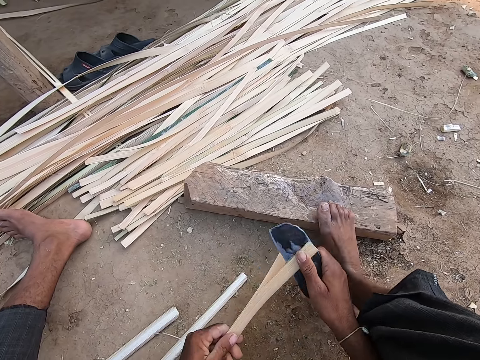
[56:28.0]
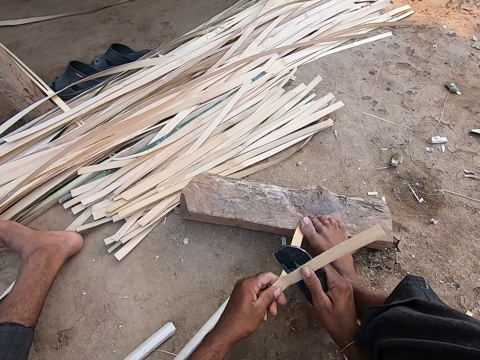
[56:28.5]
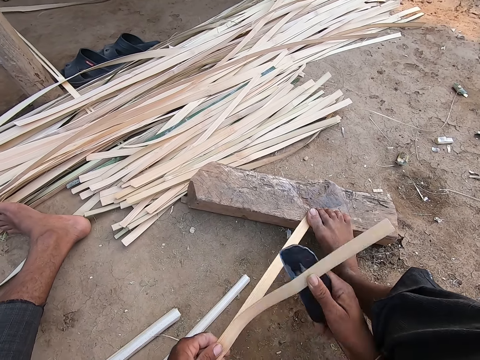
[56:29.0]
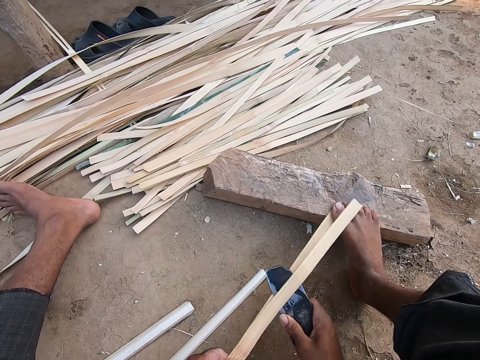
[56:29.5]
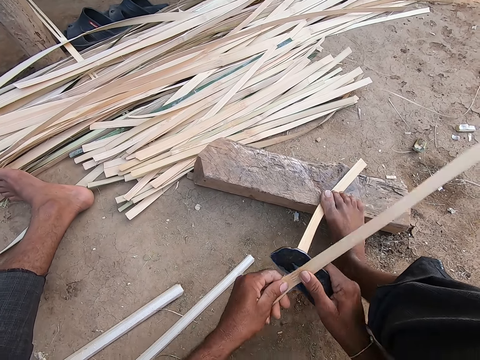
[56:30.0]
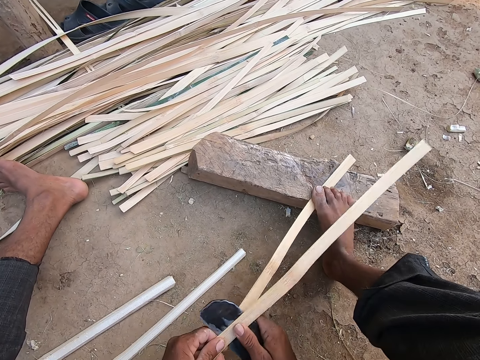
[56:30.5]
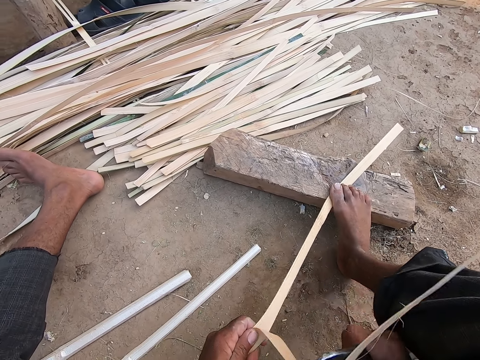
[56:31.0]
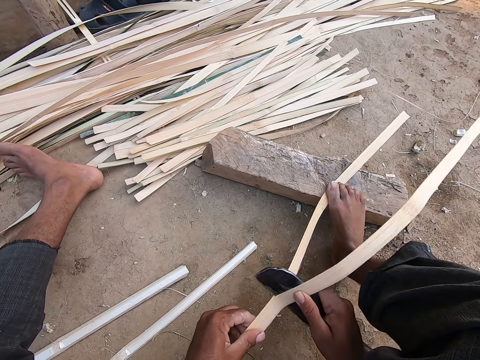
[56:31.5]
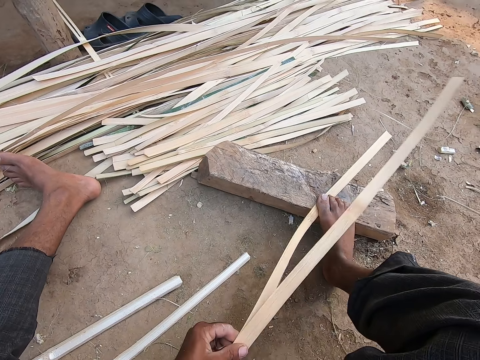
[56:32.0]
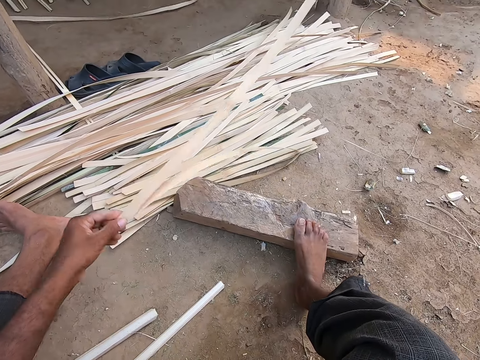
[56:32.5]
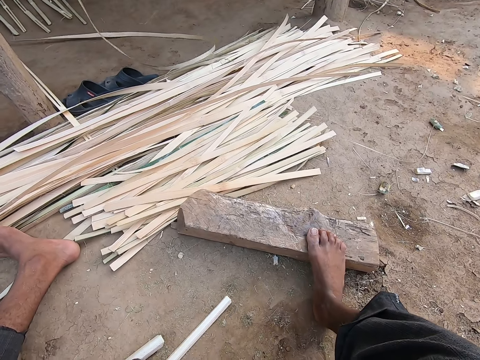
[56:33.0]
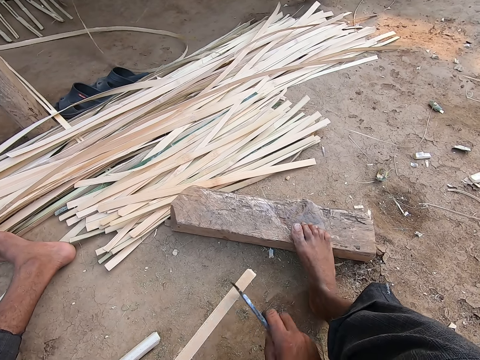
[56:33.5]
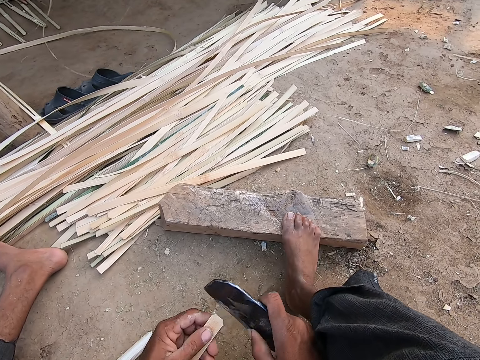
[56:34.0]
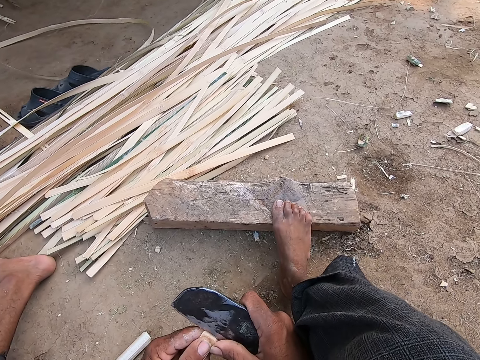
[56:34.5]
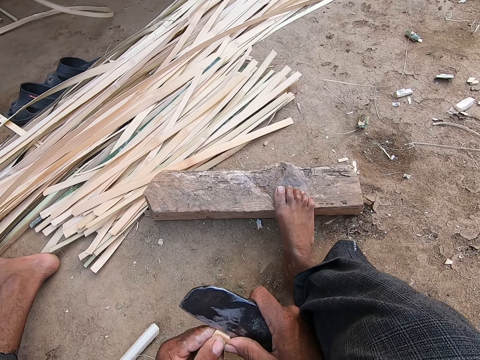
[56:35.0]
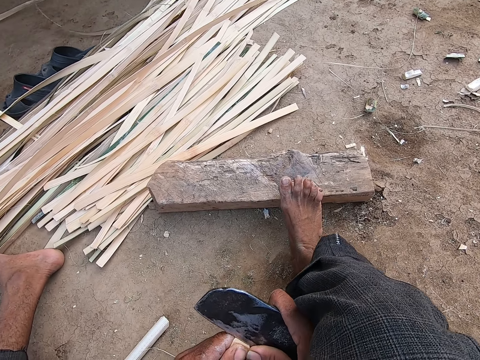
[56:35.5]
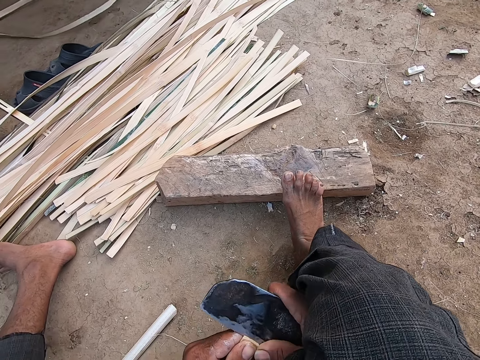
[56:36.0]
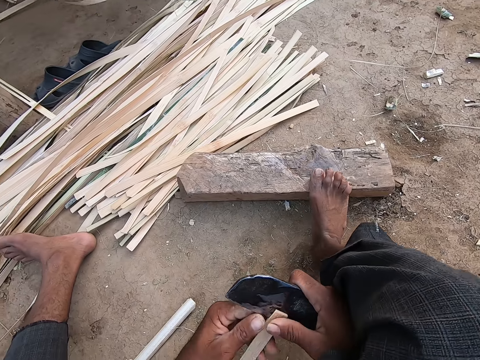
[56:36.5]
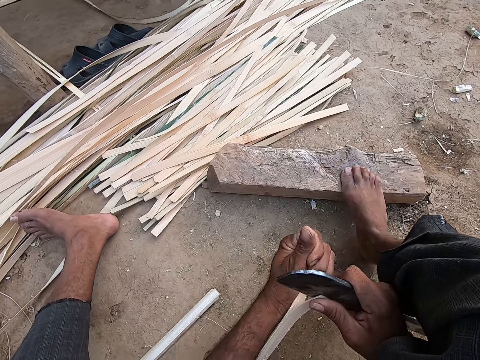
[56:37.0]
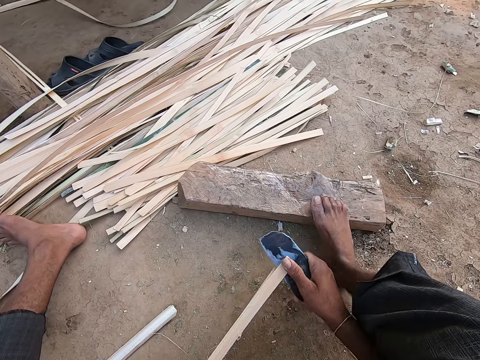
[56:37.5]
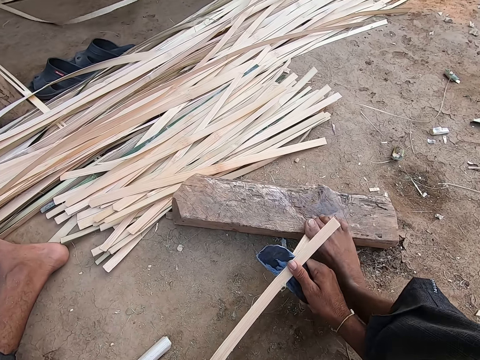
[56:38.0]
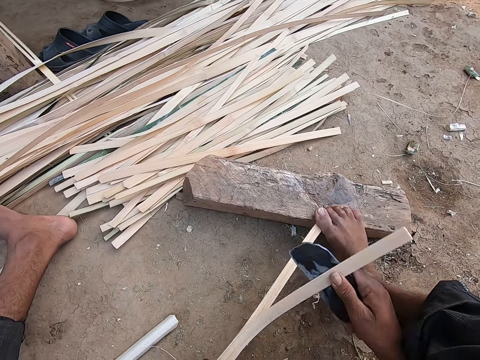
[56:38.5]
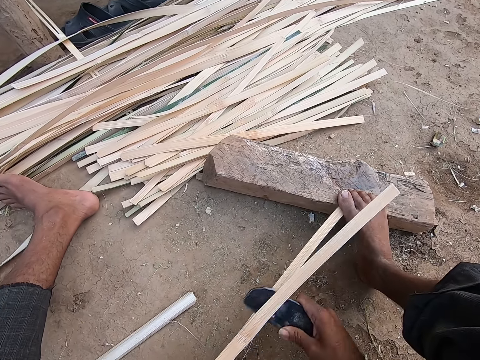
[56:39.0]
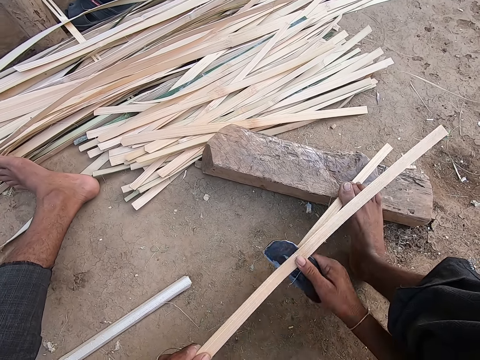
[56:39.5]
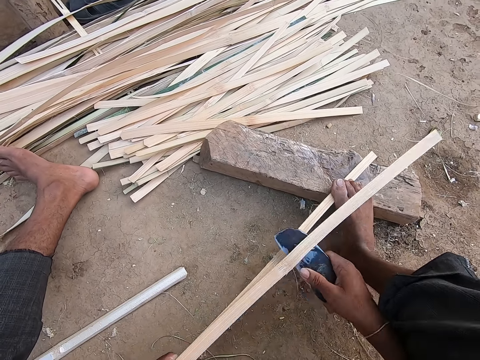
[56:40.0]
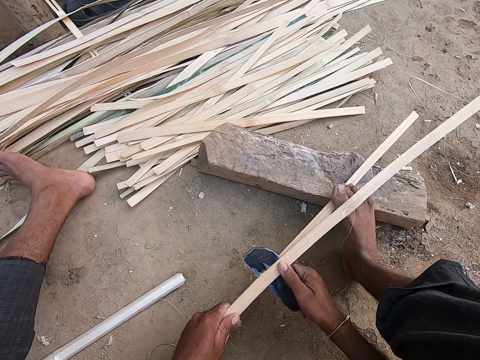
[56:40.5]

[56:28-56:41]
The camera wearer holds the bamboo strip or reed on the wood with his right leg. He peels the bamboo strip in his left hand with the sickle knife in his right hand. He drops the bamboo strip on the bamboo strips with his left hand. He picks the bamboo strip from the ground with his left hand. He scrapes the bamboo strip in his left hand with the sickle knife in his right hand. He peels the bamboo strip in his left hand with the sickle knife in his right hand. He cuts the reed with the knife. He holds the bamboo strip on the wood with his right leg. He peels the bamboo strip in his left hand with the sickle knife in his right hand.

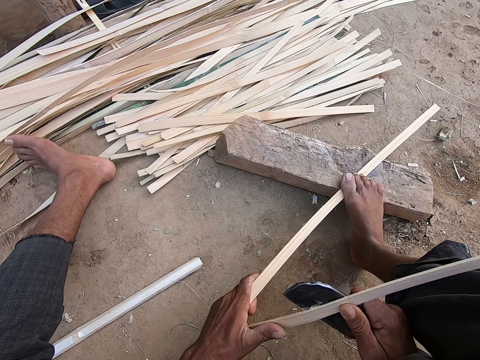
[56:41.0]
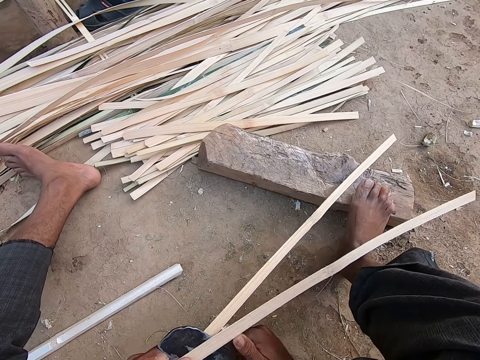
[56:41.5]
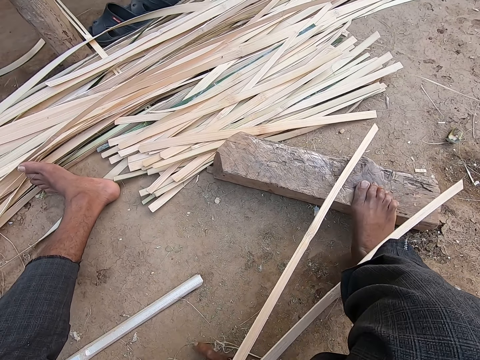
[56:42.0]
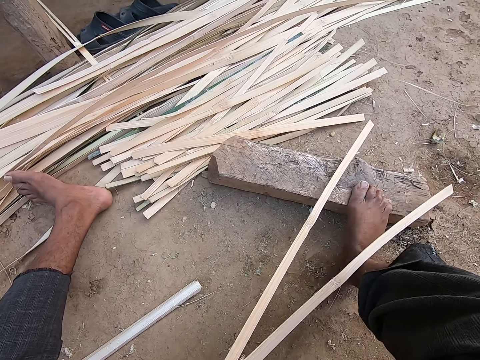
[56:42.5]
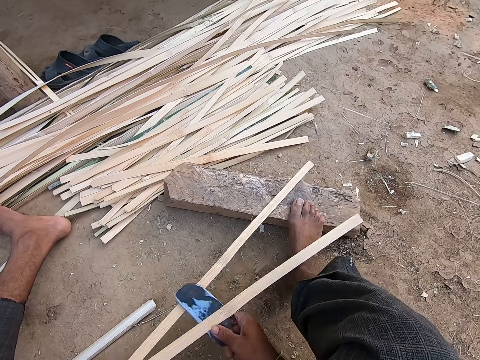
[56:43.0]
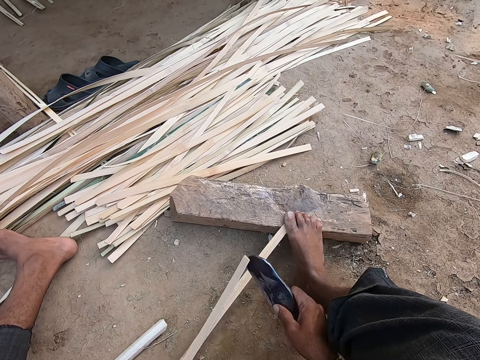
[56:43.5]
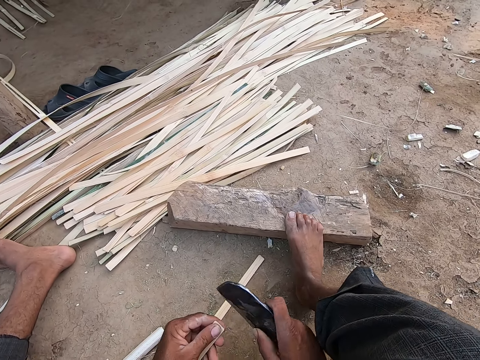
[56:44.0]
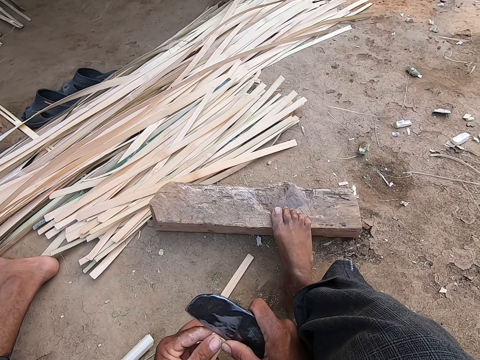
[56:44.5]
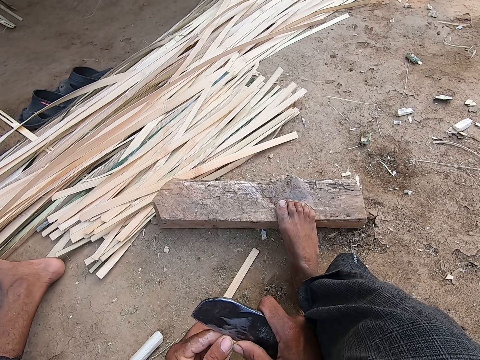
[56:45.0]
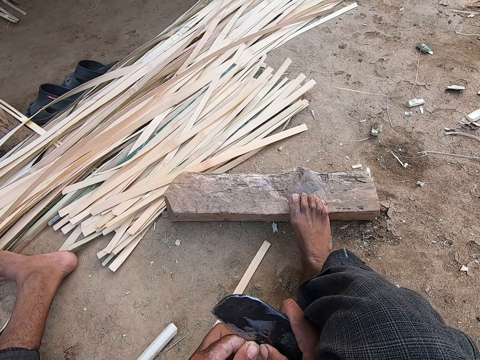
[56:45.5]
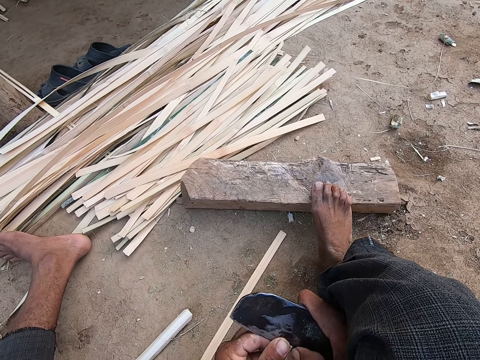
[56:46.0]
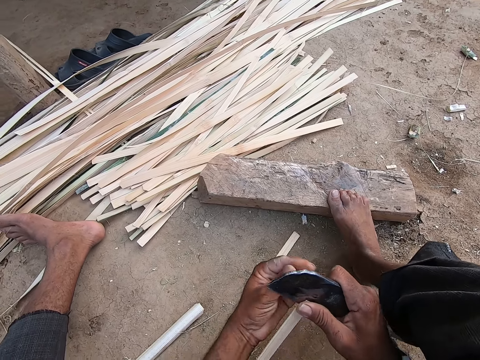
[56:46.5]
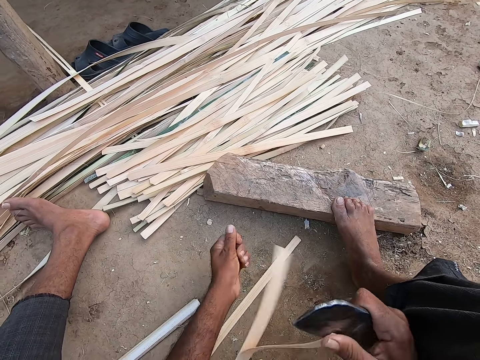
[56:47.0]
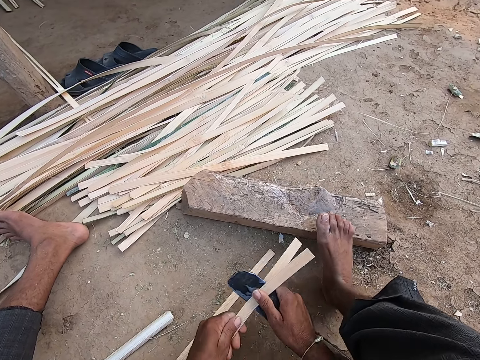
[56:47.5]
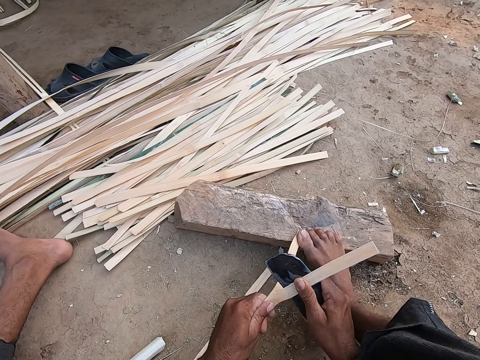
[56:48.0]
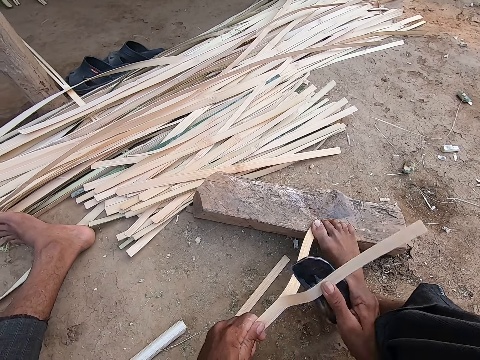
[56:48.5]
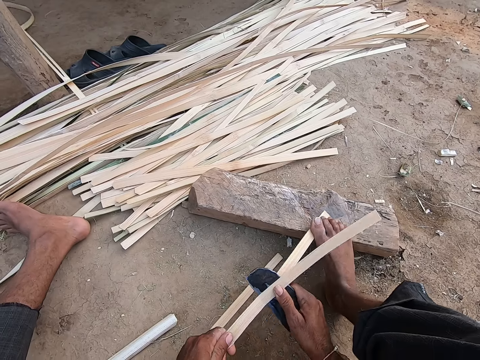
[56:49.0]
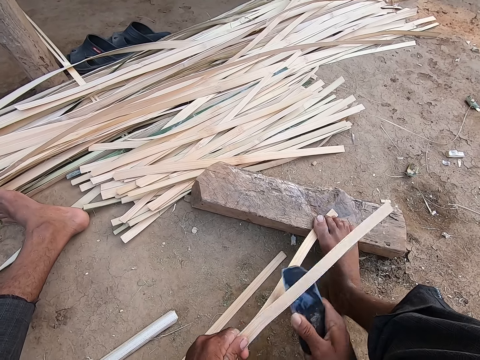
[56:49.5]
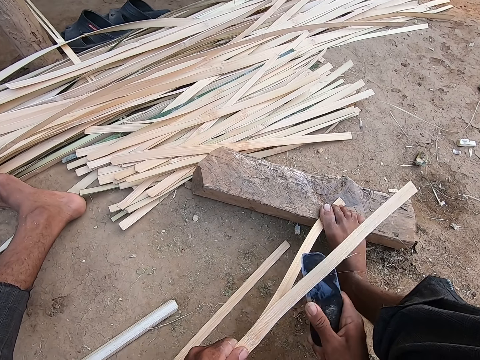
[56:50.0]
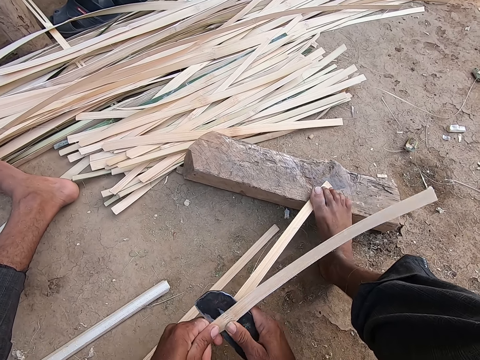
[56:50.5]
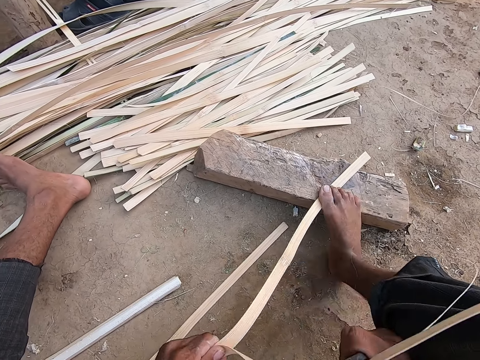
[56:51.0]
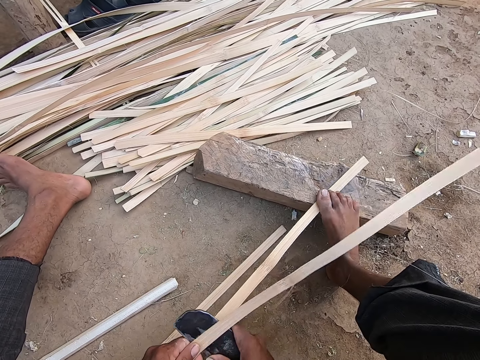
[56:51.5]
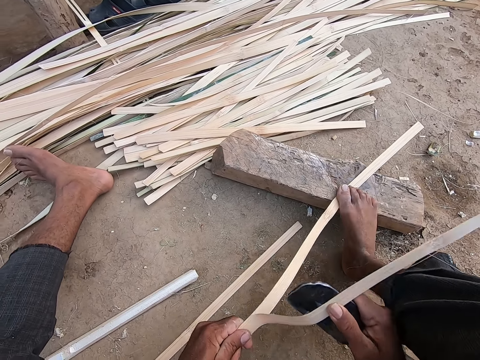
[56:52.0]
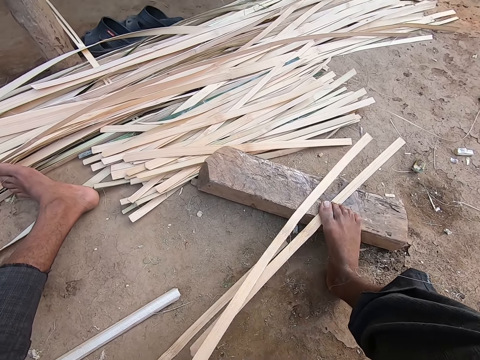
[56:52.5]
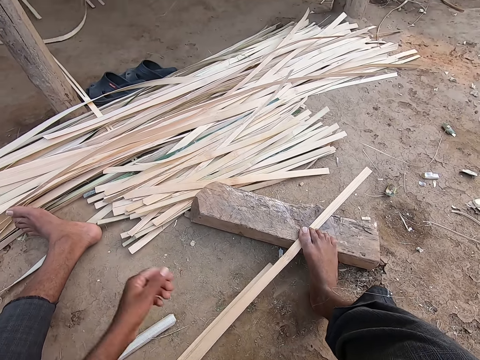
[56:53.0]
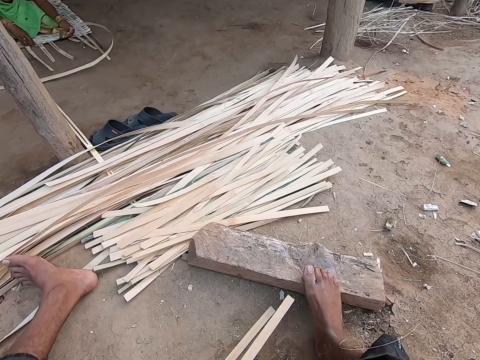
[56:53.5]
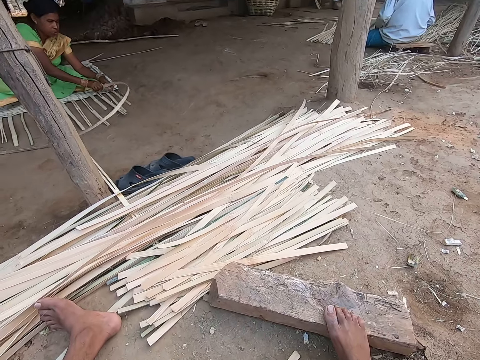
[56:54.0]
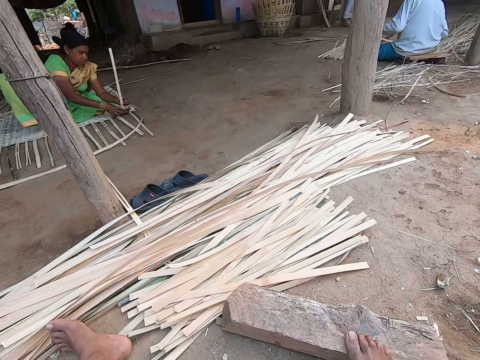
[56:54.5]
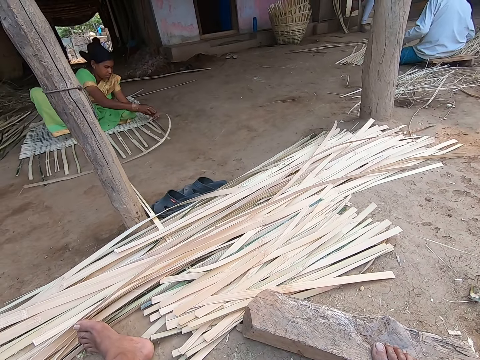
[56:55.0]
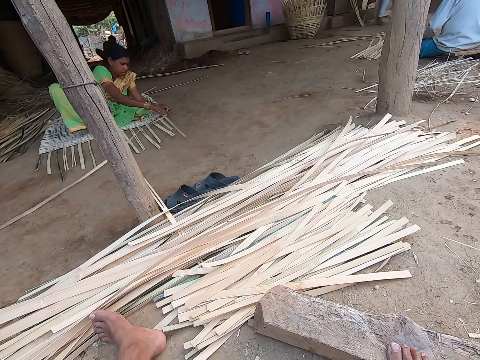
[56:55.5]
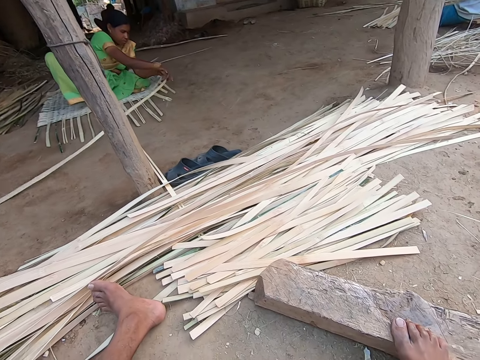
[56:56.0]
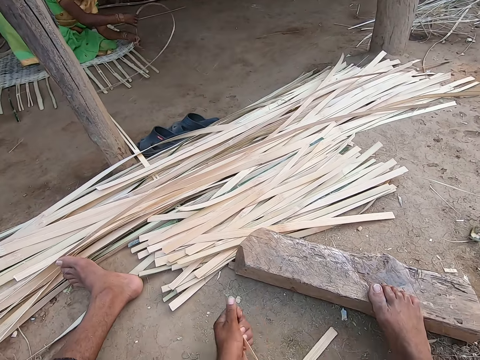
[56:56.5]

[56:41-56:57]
The camera wearer passes the sickle knife from his right hand to his left hand. He scrapes the ground with his right hand. He passes the sickle knife from his left hand to his right hand. He holds the bamboo strip or reed with his left hand. He peels the bamboo strip in his left hand with the sickle knife in his right hand. He holds the bamboo strip on the wood with his right leg. He drops the bamboo strip on the bamboo strips with his left hand. He pulls the bamboo strip from the wood with his left hand. He picks the reed on the ground. A woman weaves with the reeds. The camera wearer peels the bamboo strip in his left hand with the sickle knife in his right hand.
